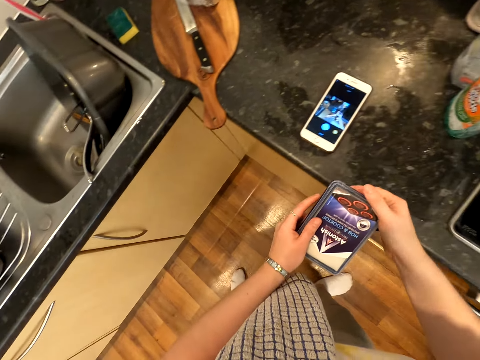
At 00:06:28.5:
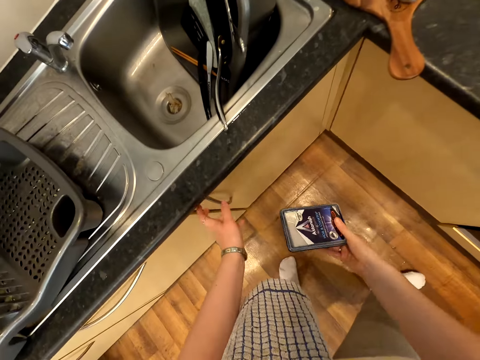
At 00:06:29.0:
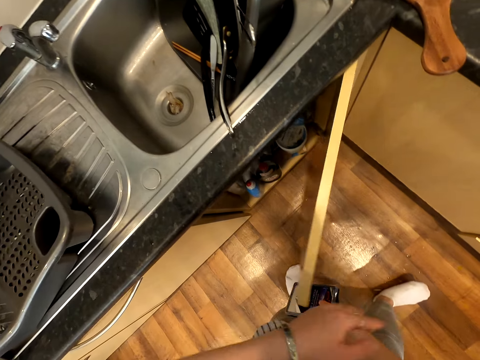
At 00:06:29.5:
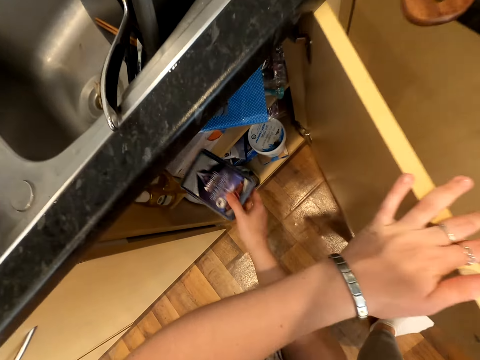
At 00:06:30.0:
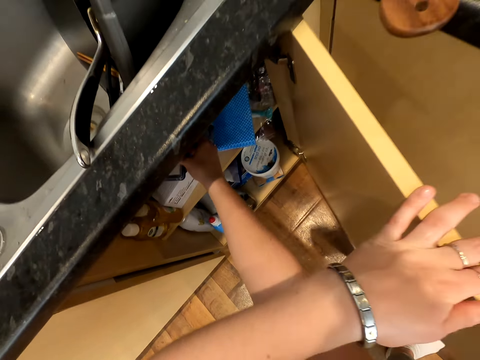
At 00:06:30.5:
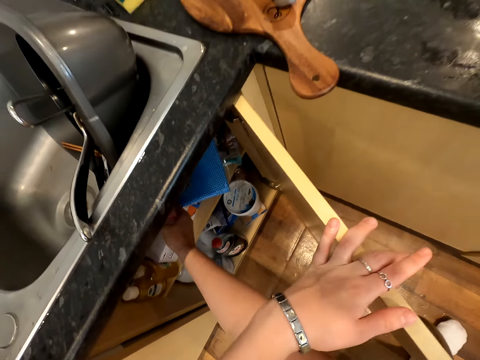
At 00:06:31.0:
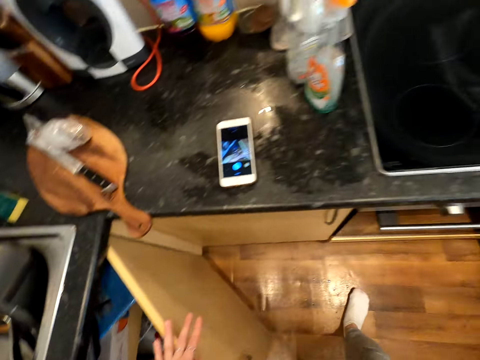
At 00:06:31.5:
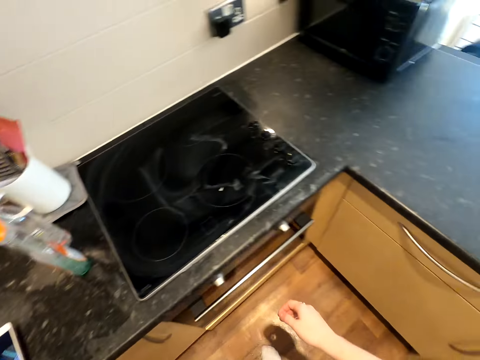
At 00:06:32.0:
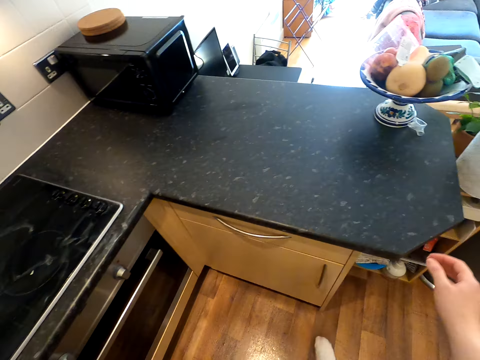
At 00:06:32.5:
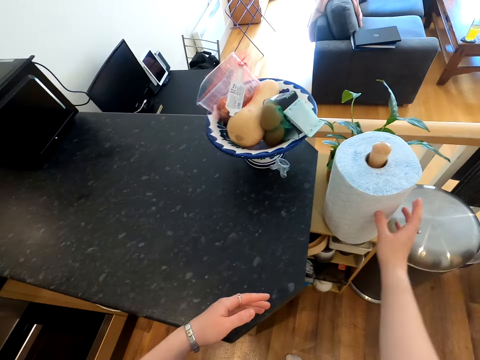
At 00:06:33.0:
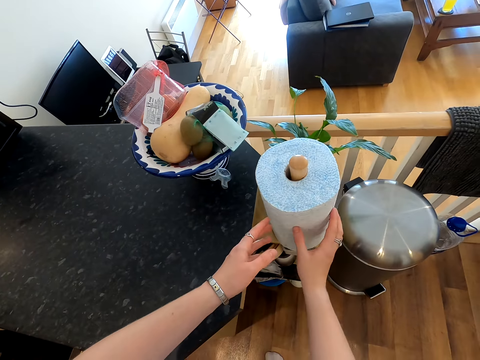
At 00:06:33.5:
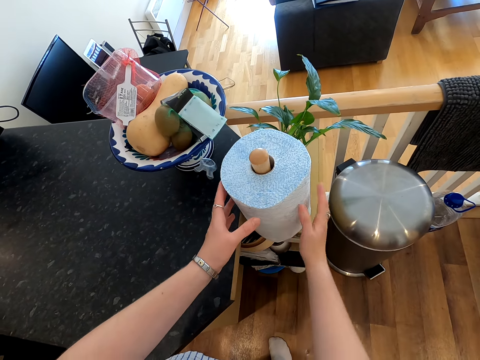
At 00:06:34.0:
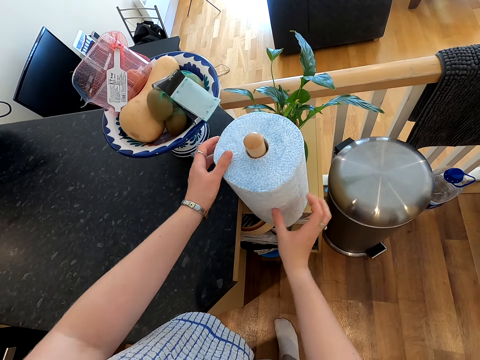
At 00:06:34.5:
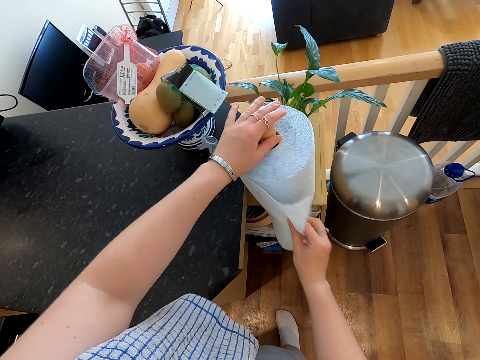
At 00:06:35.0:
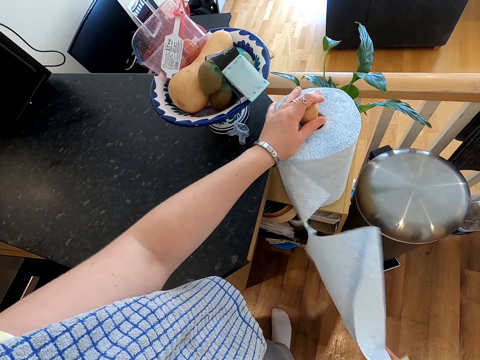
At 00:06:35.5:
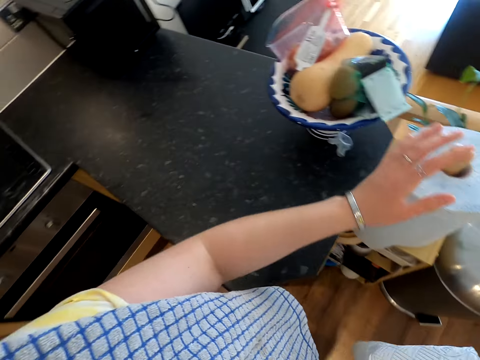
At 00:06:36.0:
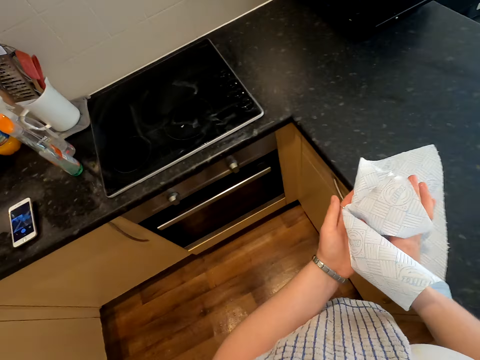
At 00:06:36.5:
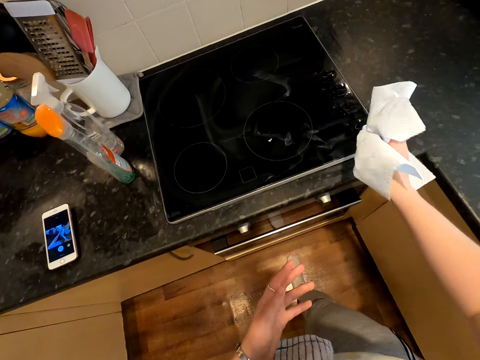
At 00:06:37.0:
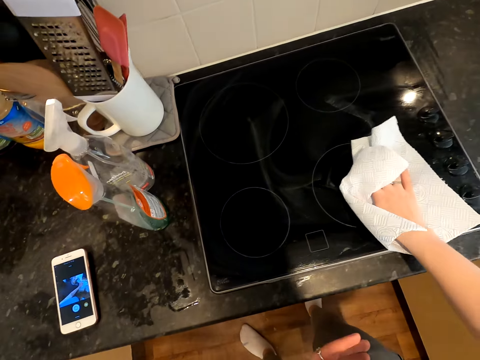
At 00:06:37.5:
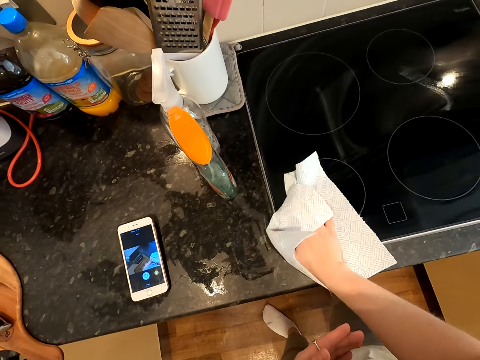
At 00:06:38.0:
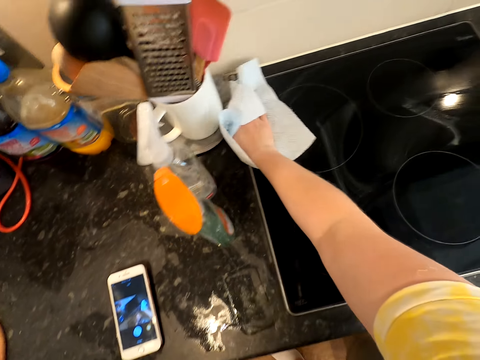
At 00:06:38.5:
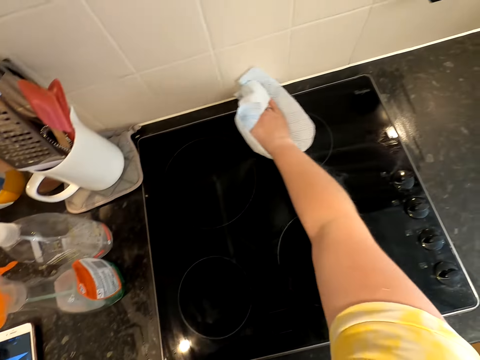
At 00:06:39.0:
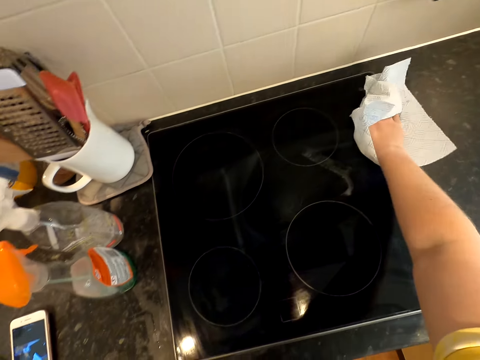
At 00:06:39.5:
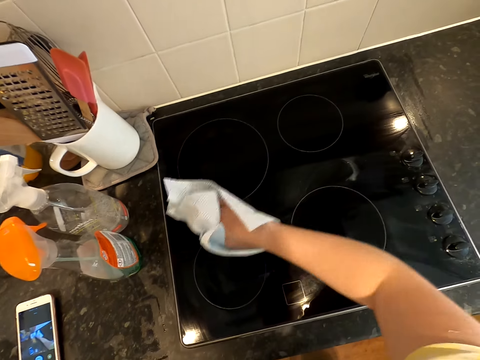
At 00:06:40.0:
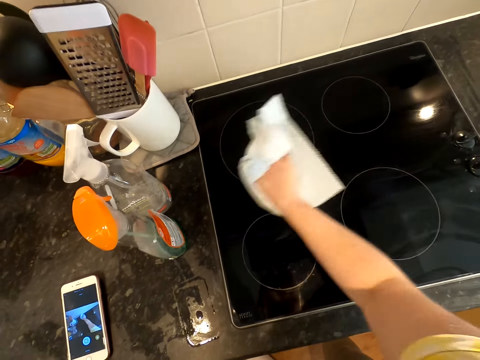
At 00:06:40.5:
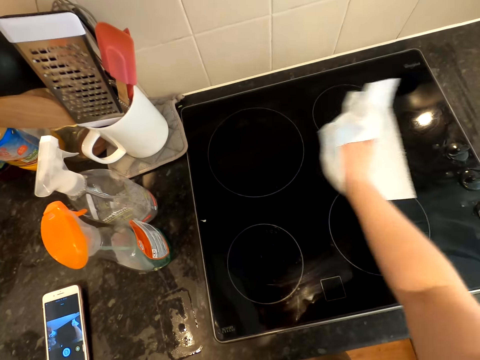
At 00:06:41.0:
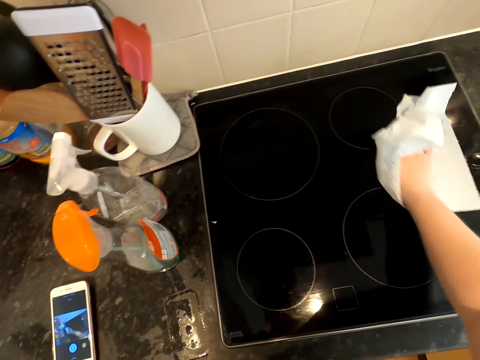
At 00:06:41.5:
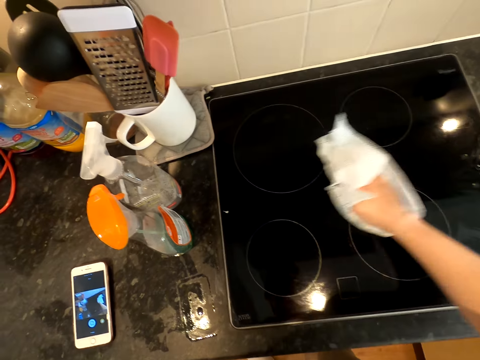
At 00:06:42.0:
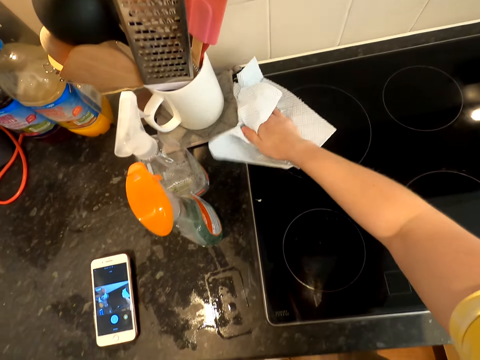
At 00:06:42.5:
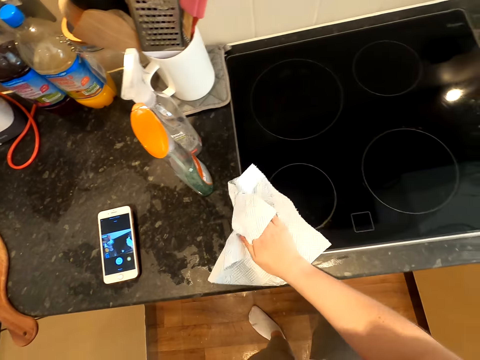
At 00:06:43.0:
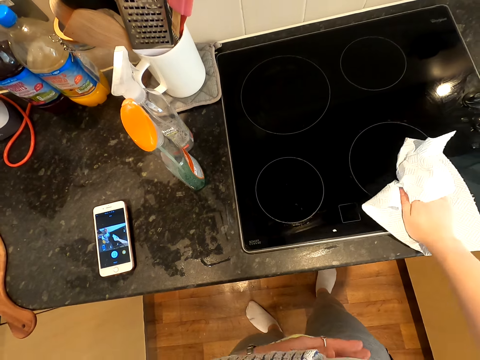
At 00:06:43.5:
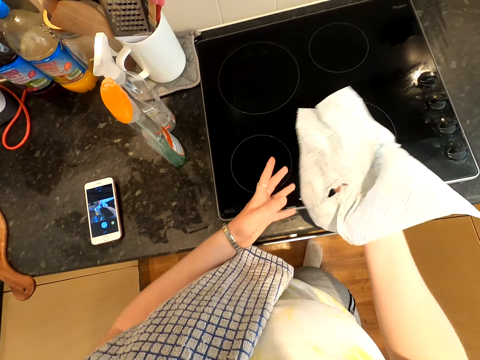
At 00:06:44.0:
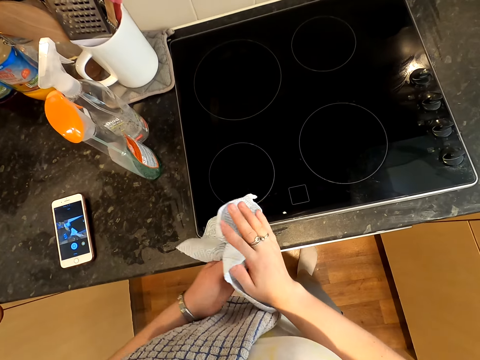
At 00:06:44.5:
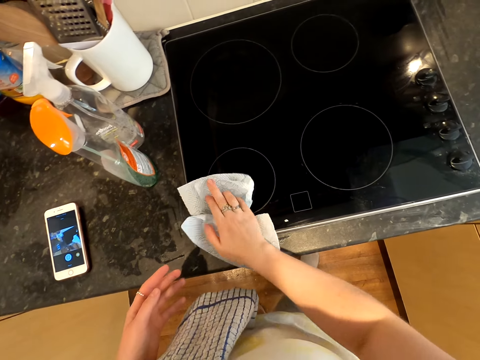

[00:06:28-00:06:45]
The camera wearer takes the box. They open the downsink cabinet door. They put the box in the cabinet. They close the cabinet door. They walk to the paper roll. They roll the roll. They cut a paper piece or paper towel from the roll. They carry the paper to the cooker. They wipe the cooker with the paper. They wipe the cooker with the paper towel. They do it again.

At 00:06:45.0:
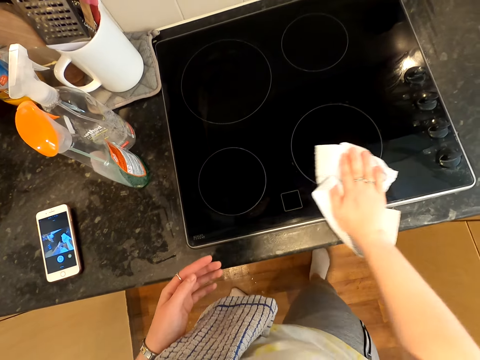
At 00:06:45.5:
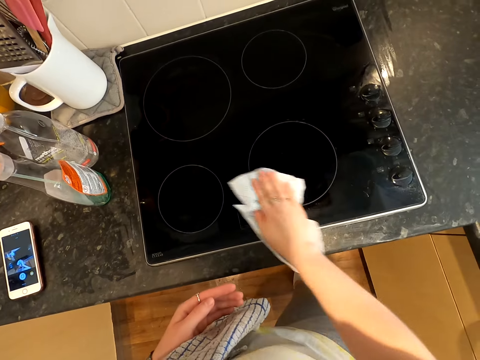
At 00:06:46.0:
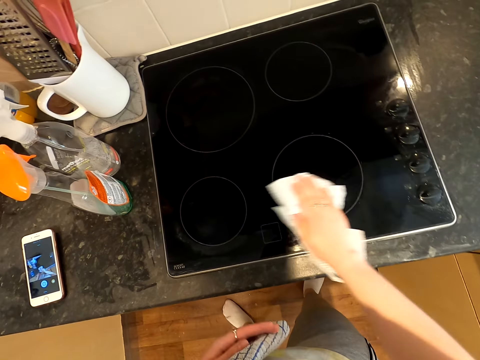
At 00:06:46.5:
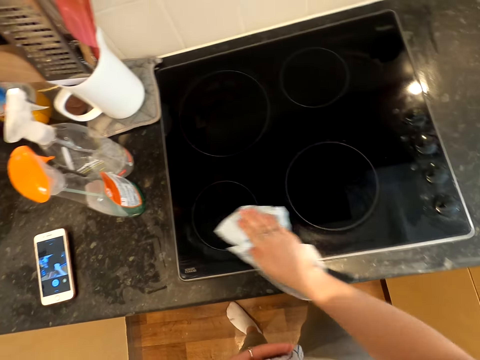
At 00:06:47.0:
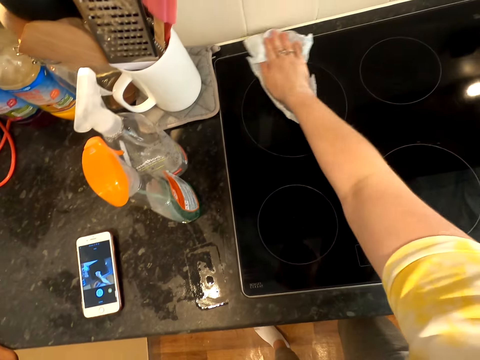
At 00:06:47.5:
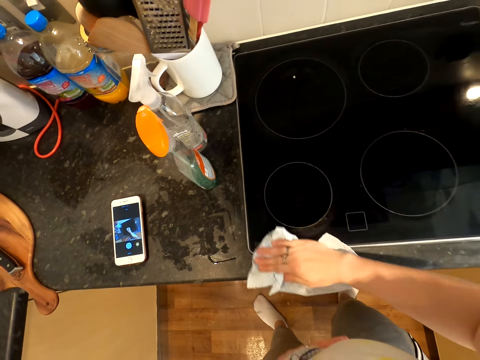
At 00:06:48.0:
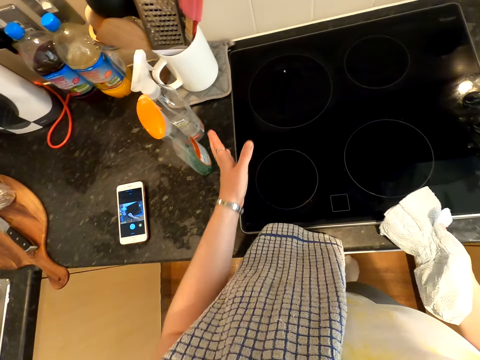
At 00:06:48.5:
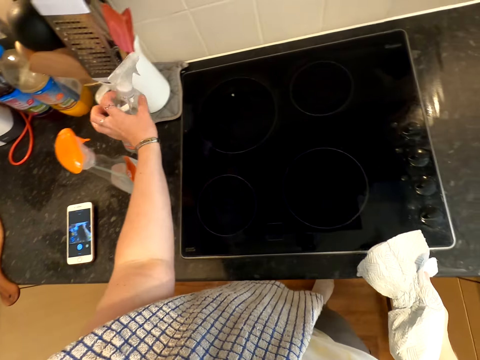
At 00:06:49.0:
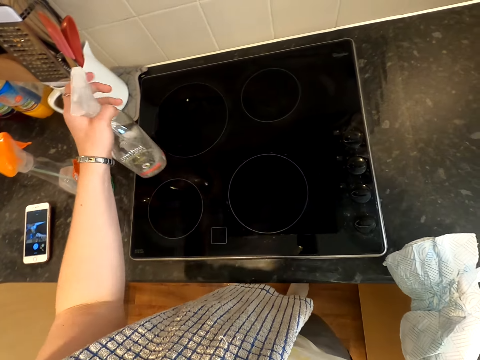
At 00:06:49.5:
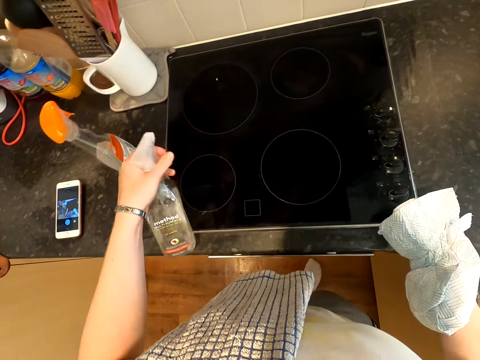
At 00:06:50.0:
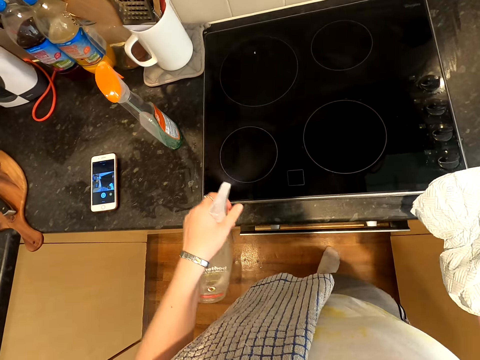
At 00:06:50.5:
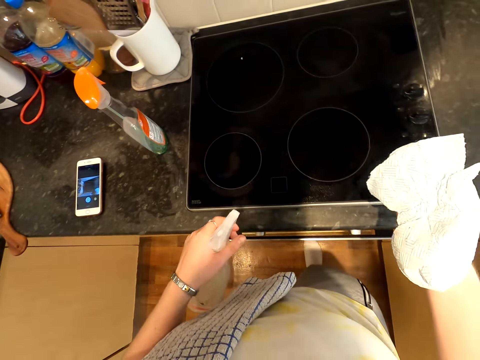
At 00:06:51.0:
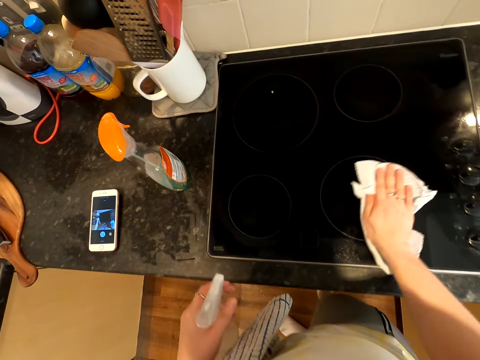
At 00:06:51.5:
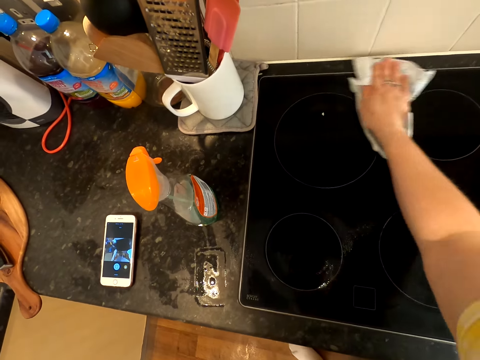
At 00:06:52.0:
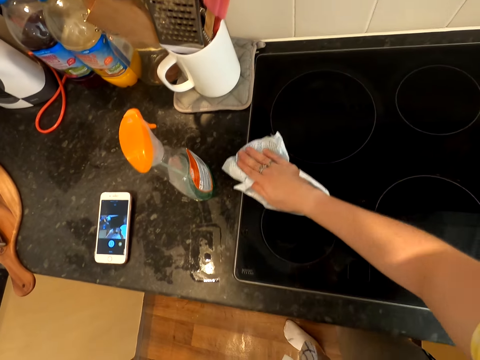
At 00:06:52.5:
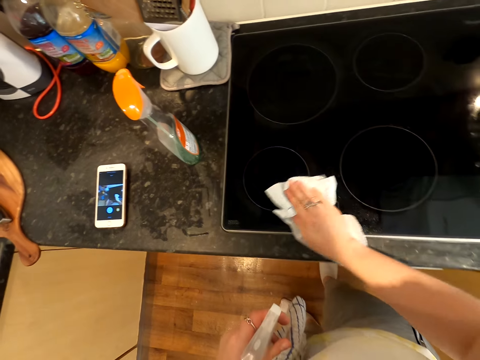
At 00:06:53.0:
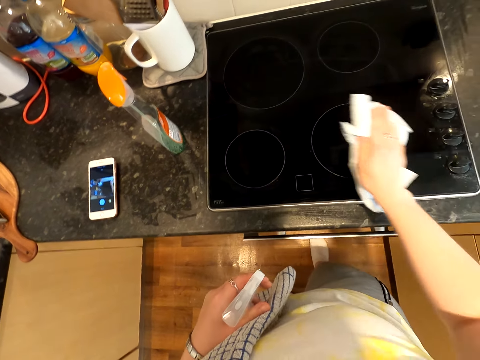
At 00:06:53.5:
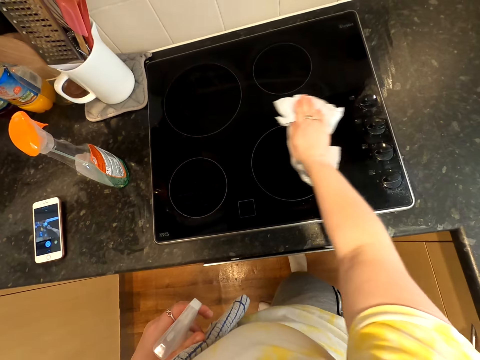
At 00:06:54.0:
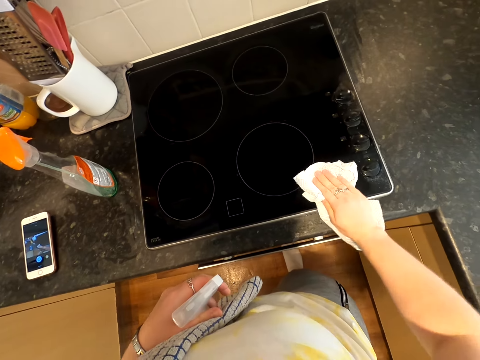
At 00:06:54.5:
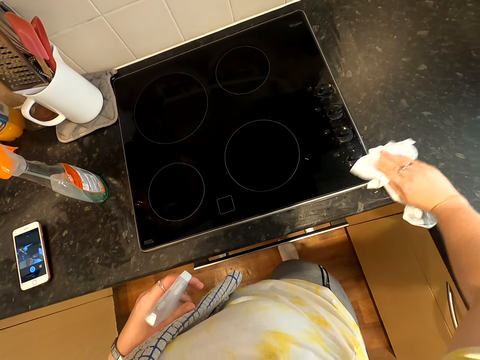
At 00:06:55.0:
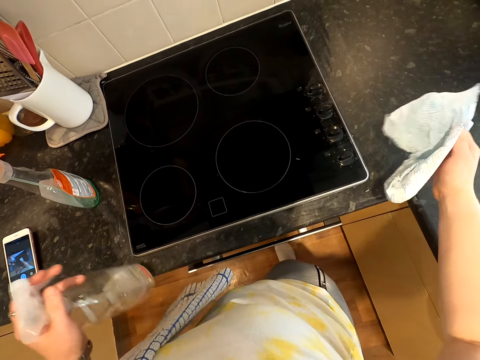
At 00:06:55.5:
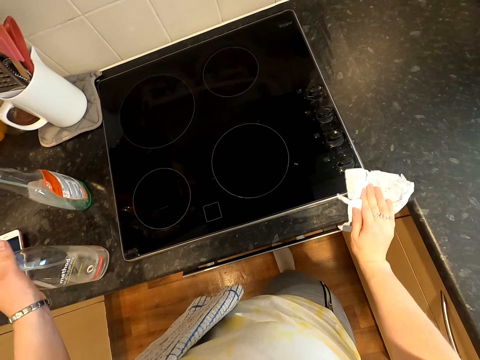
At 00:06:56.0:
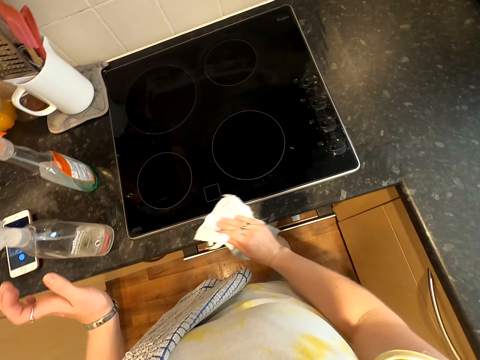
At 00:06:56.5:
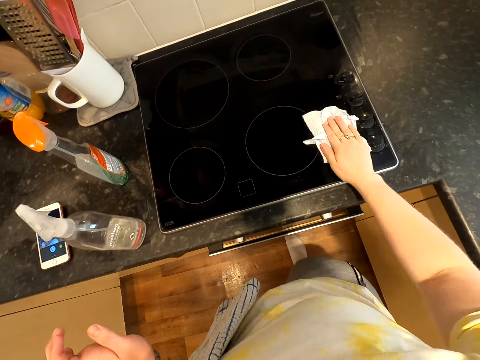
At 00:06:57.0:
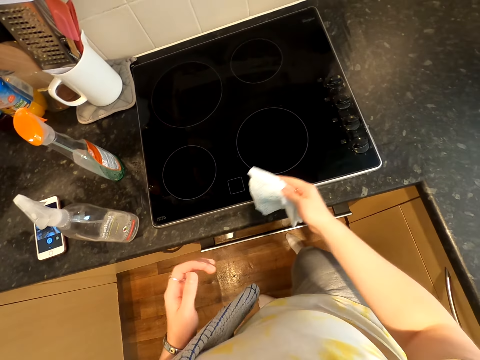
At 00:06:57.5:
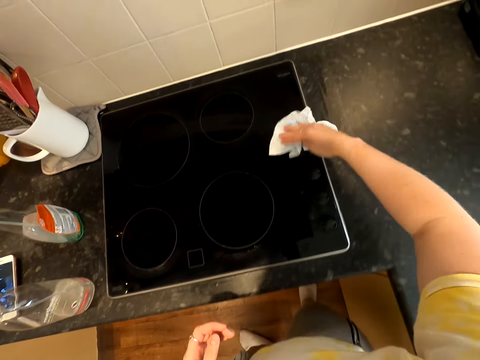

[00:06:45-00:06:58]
The camera wearer wipes a cooker with a paper towel. They pick up a spray bottle on the countertop. They spray liquid in the bottle on the cooker. They wipe the cooker with the paper towel. They do this repeatedly. They drop the spray bottle on the countertop. They wipe the cooker with the paper towel again.
